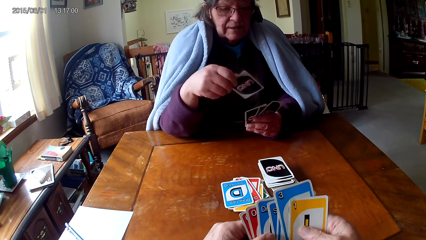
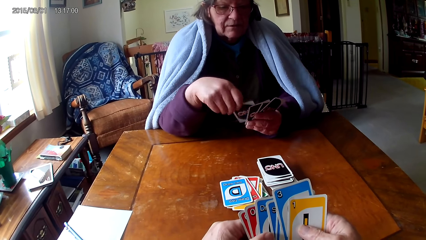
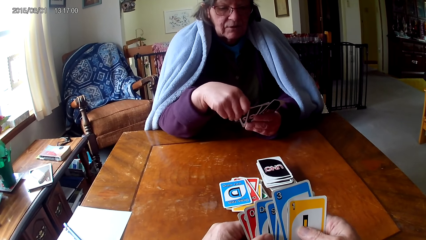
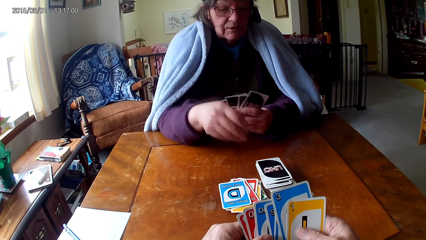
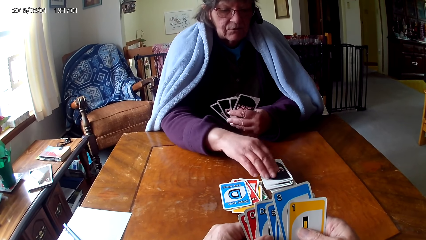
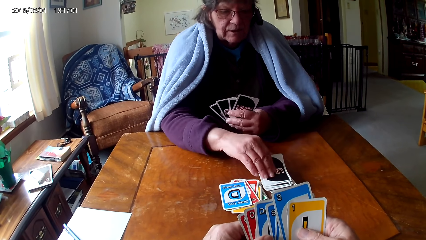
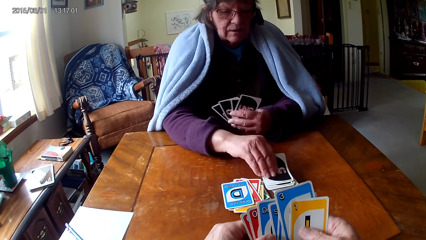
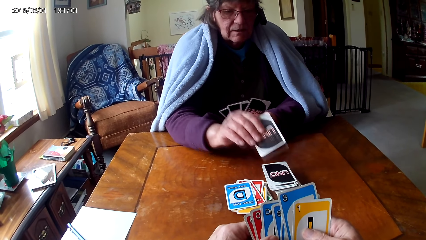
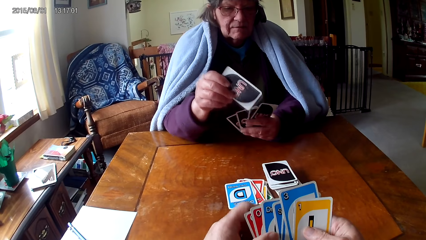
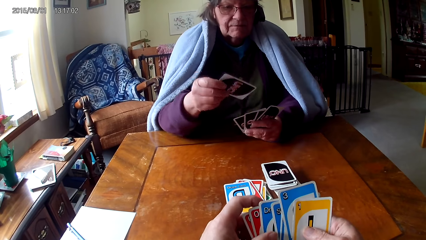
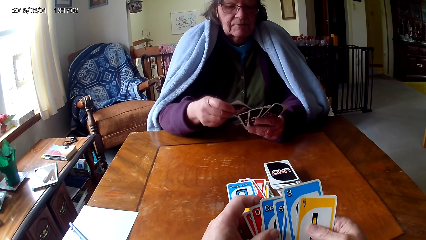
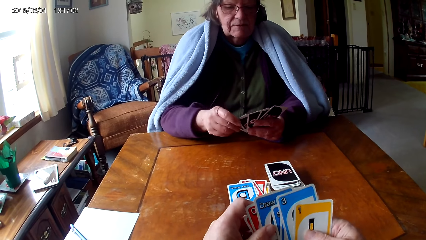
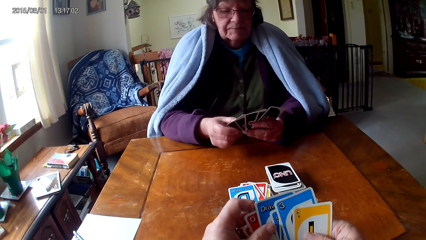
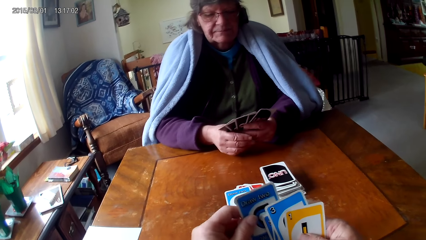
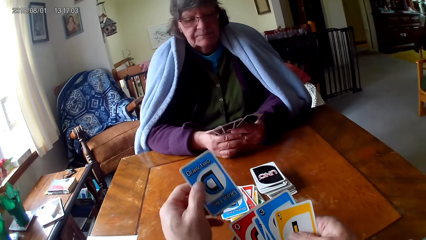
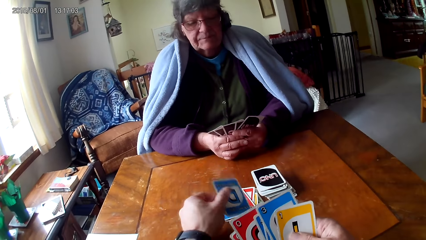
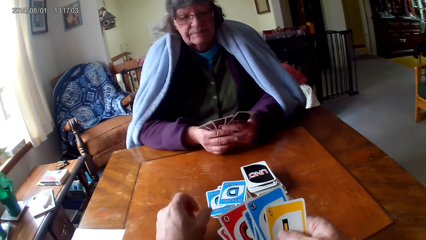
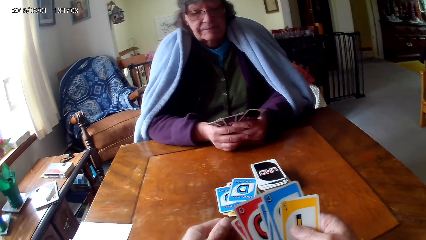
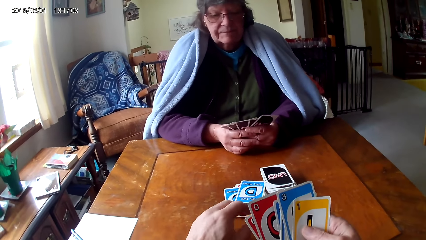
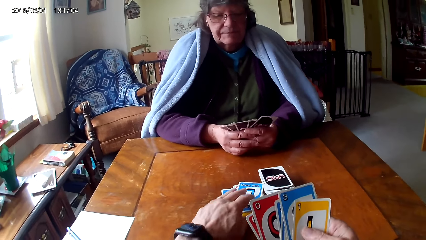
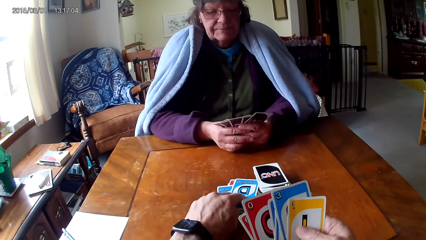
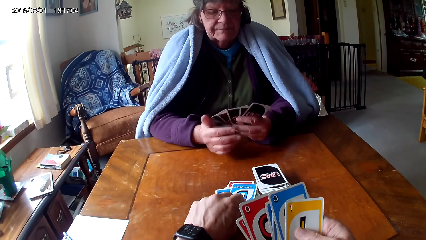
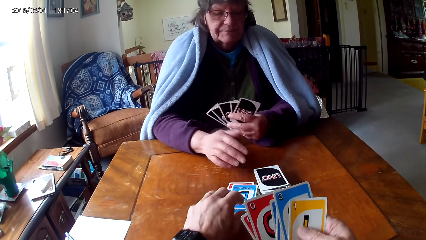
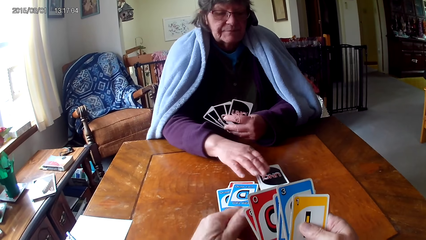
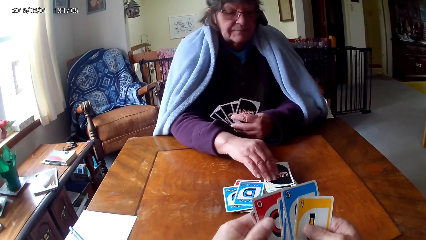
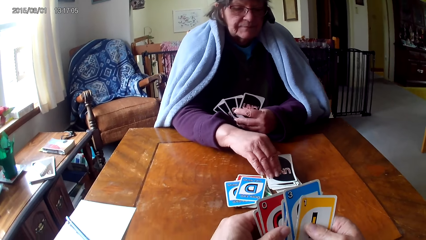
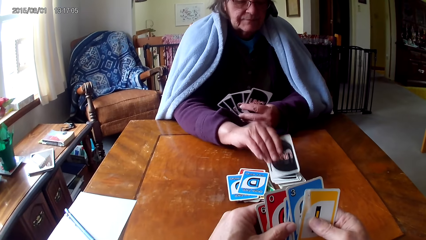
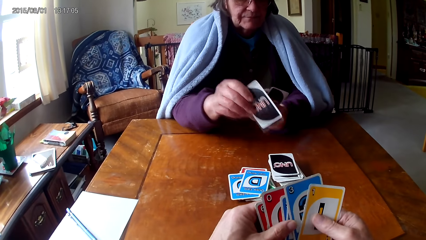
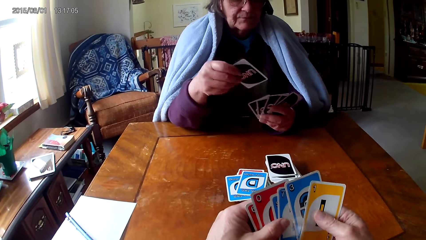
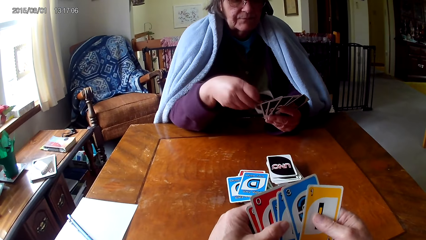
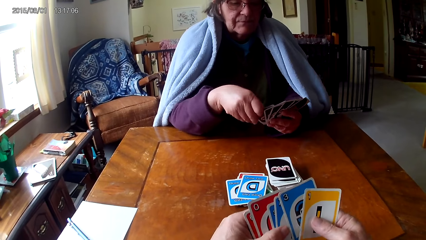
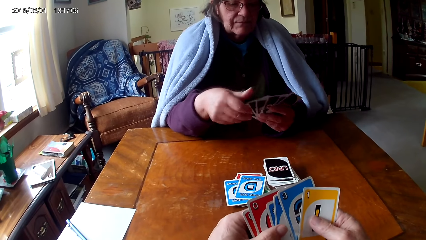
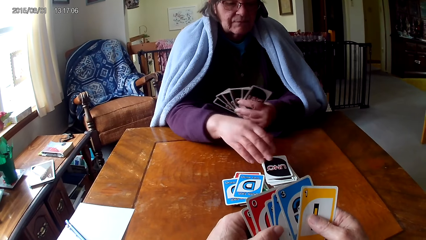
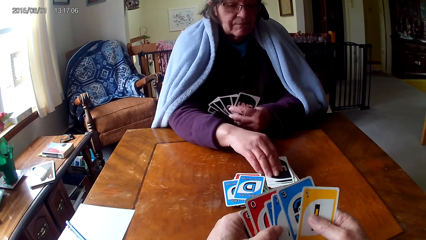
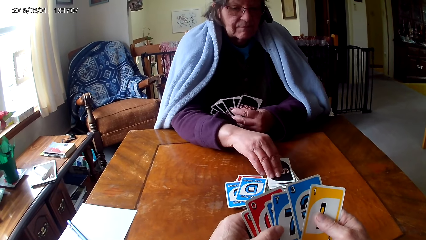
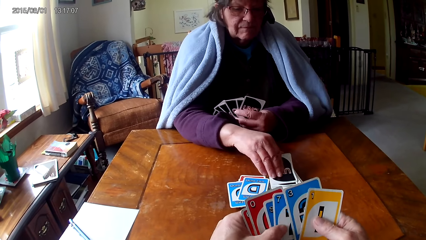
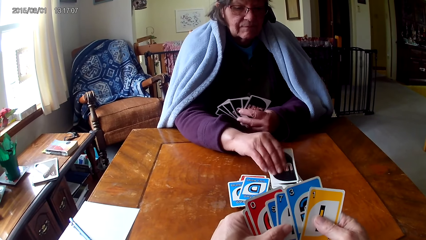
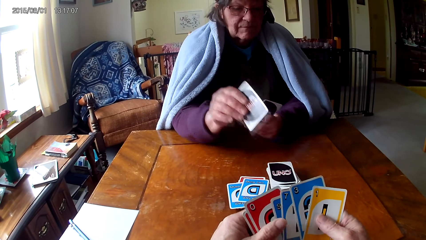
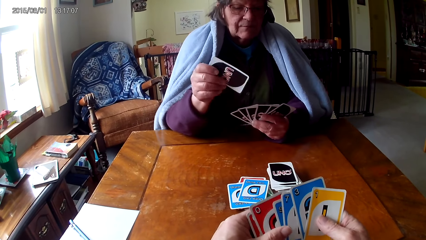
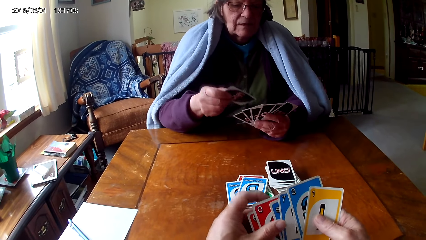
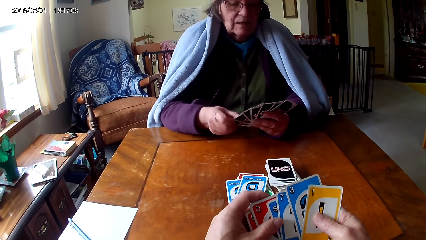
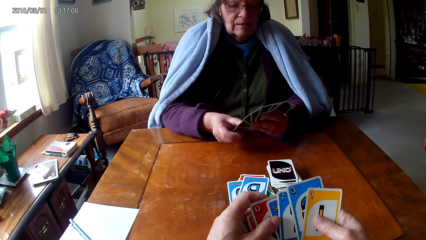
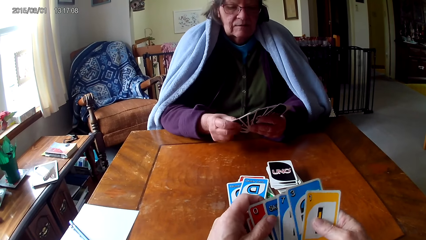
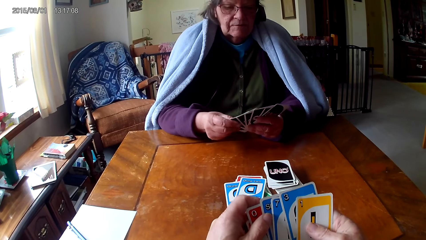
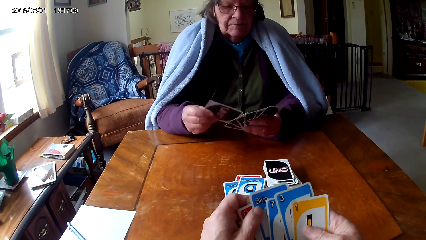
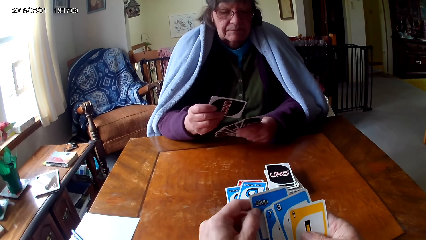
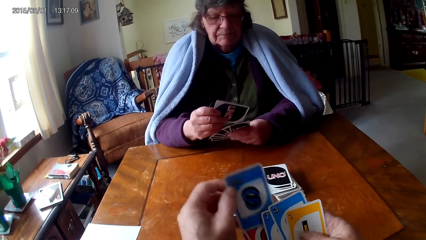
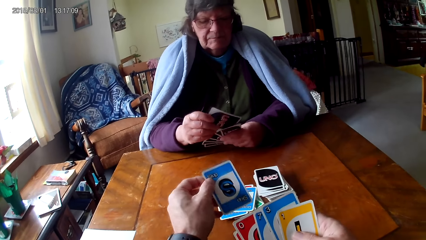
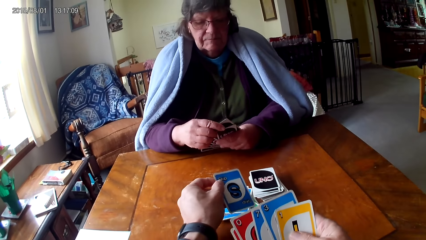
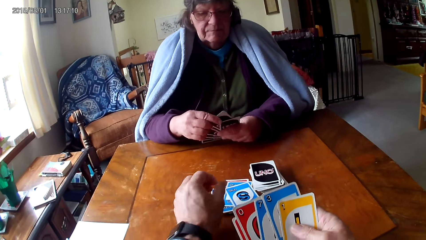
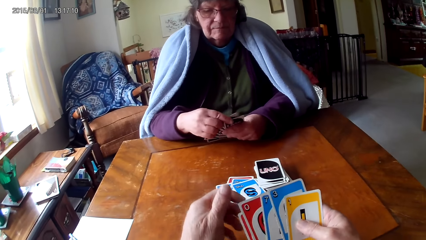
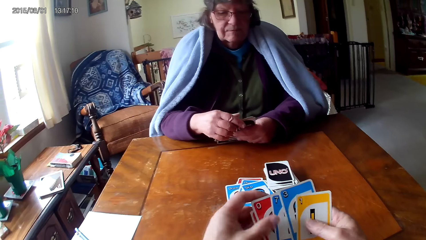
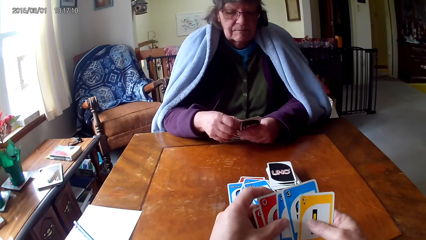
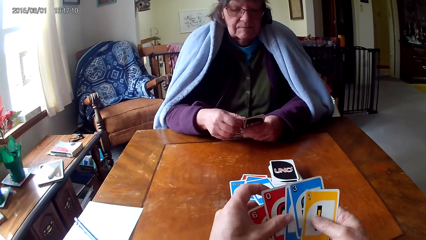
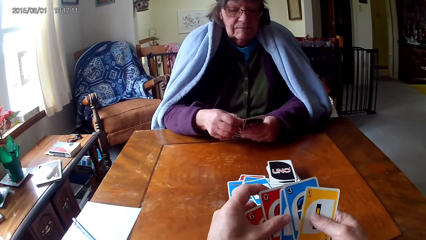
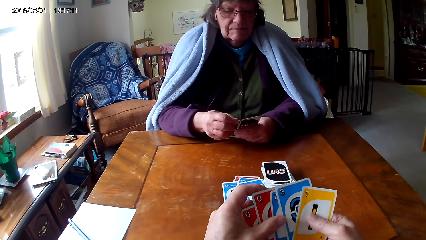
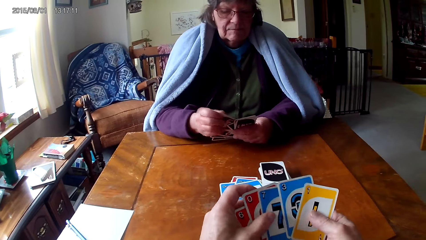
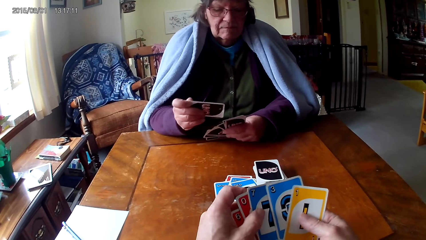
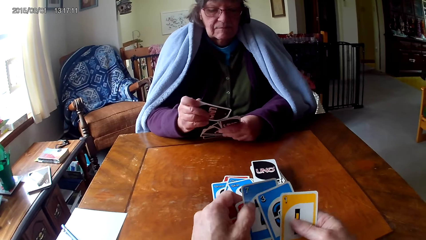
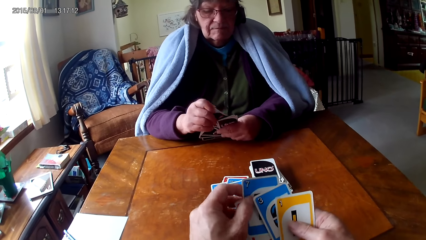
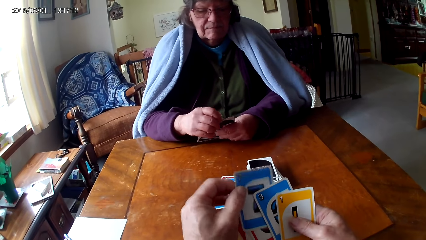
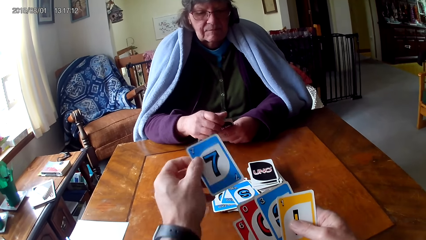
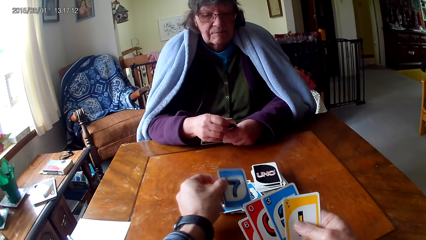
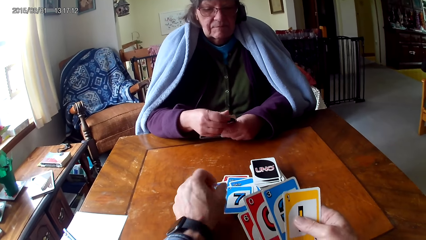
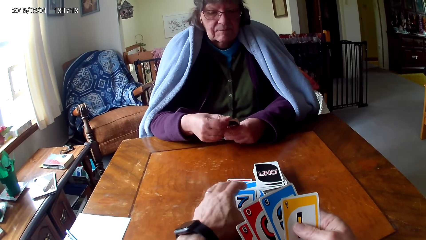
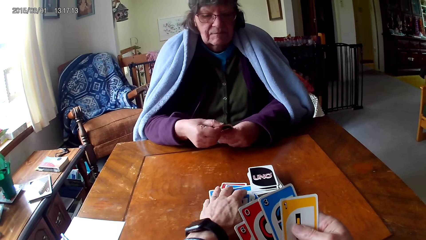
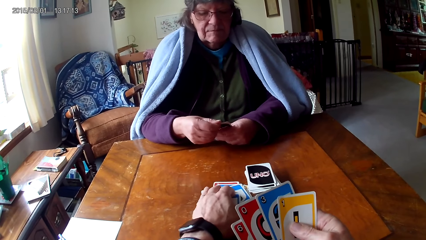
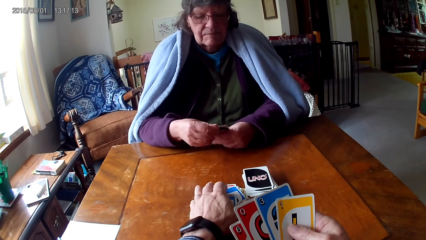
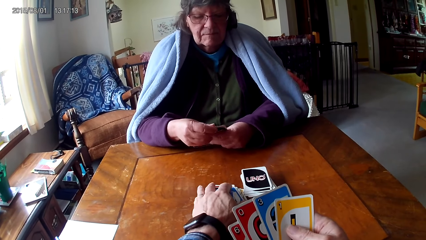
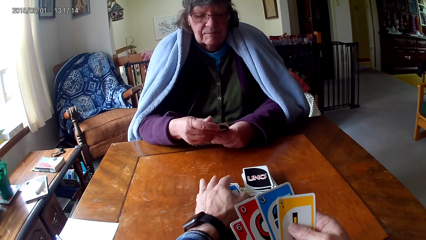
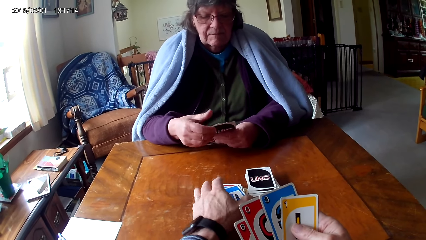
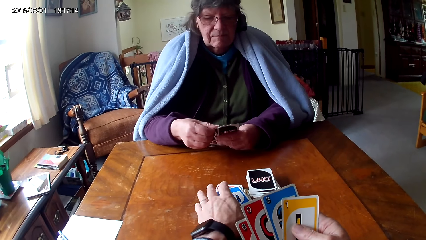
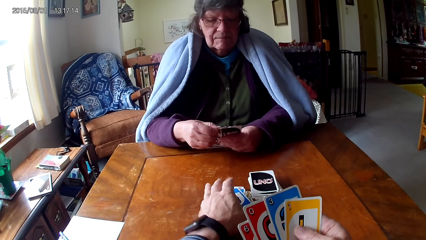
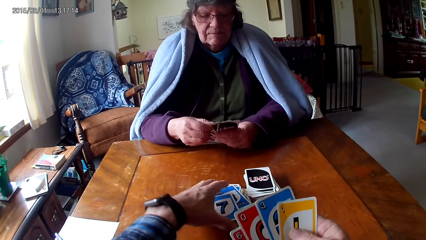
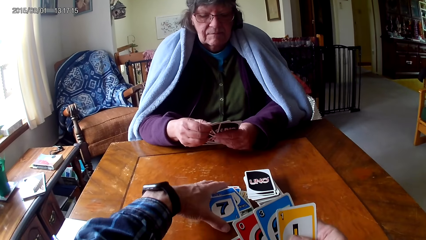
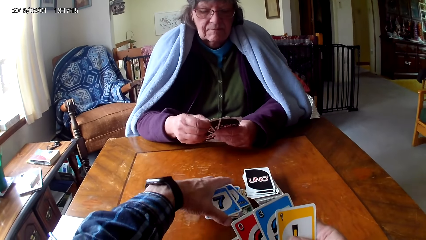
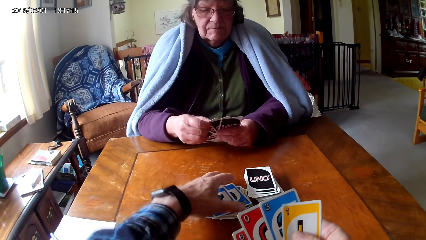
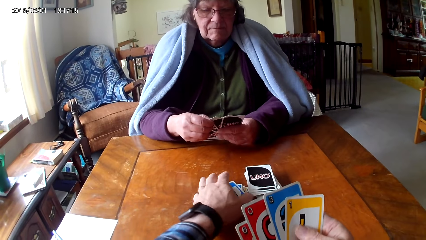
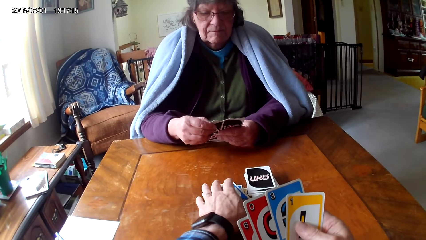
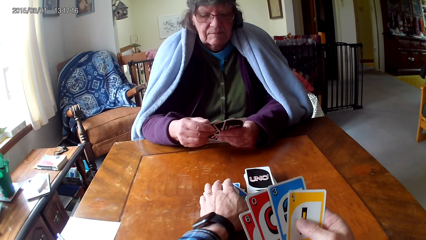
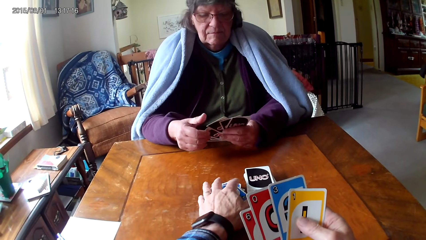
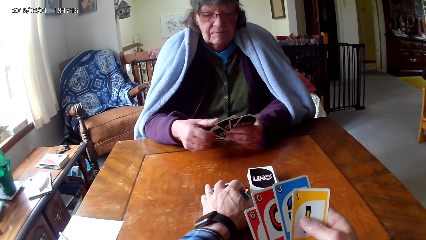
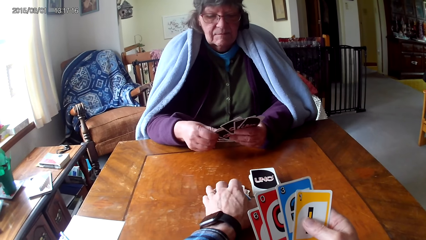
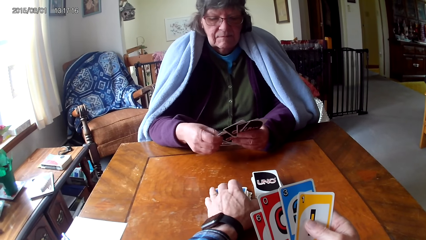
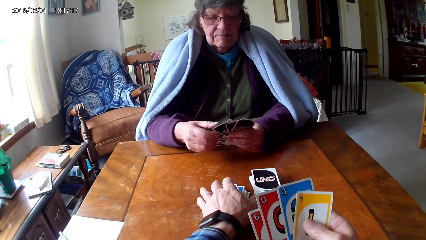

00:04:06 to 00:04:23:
A man puts the card on a card. The man picks up a card and puts the card on a card. The camera wearer picks up a card. They put the card on a card on the table and hold the cards. The man picks up a card and puts the card on a card. The camera wearer checks the cards. The man picks up a card and puts the card on a card. The camera wearer checks the cards. They put the card on a card on the table, hold the cards with both hands, and check the cards. The man holds the cards with both hands. The camera wearer picks up a card, puts the card on a card, and aligns the cards.
